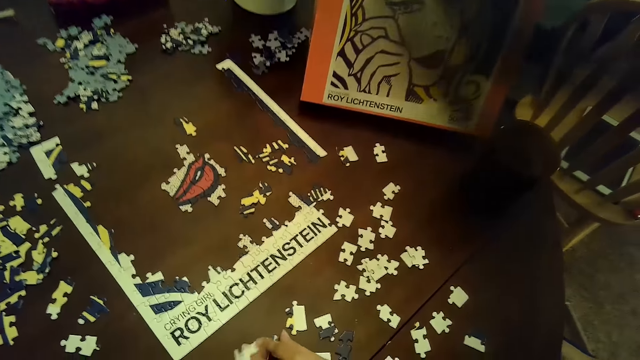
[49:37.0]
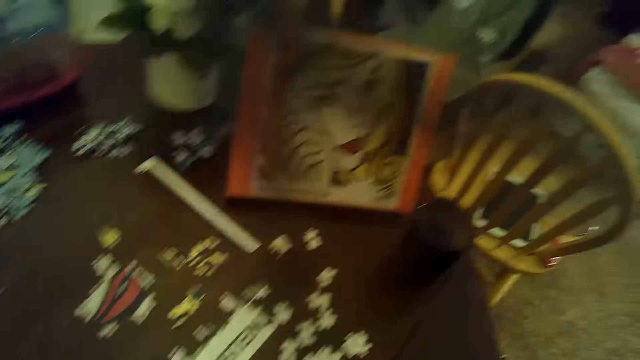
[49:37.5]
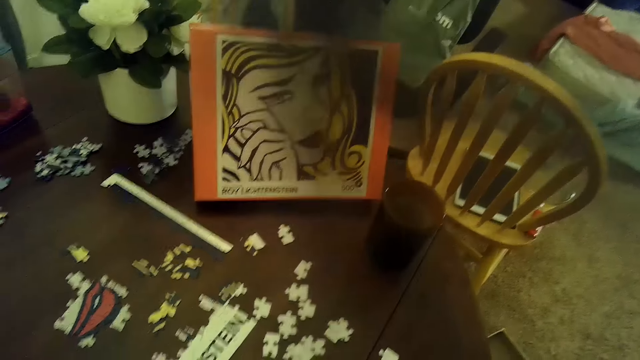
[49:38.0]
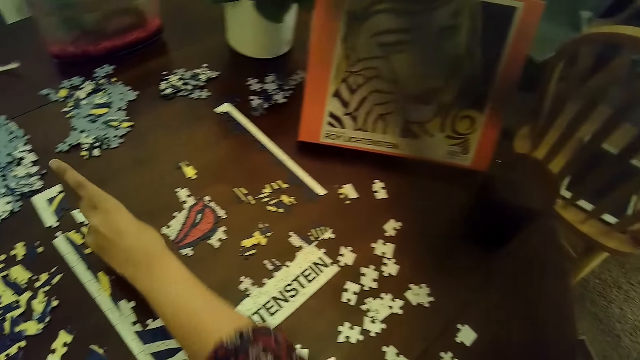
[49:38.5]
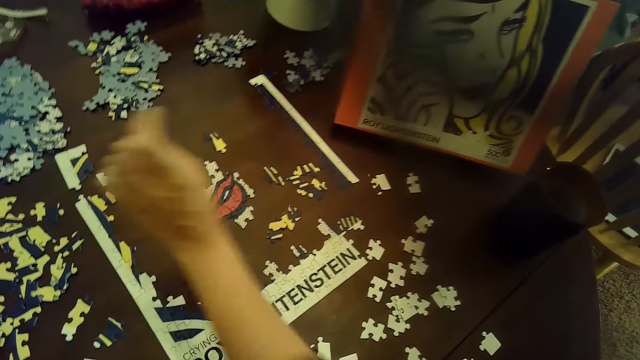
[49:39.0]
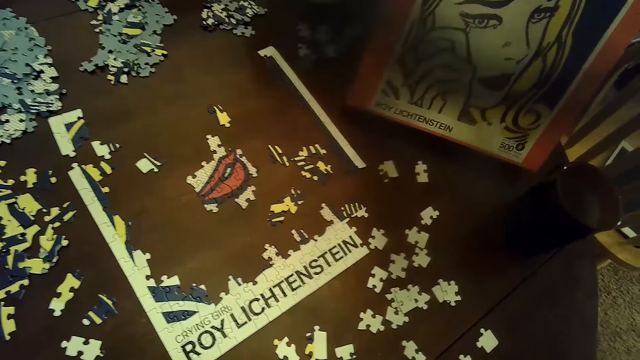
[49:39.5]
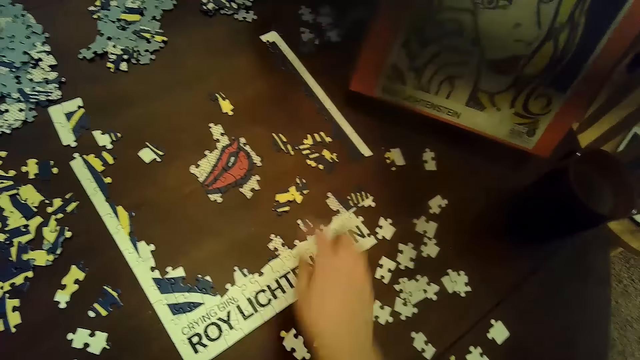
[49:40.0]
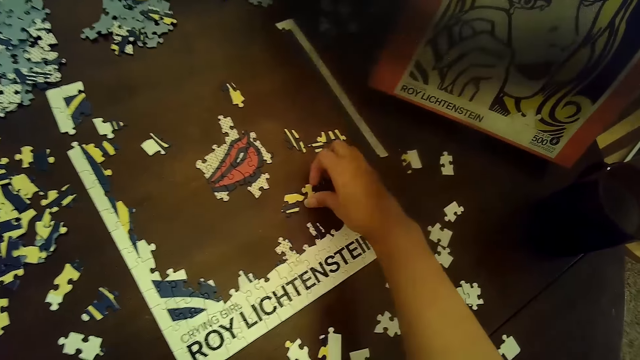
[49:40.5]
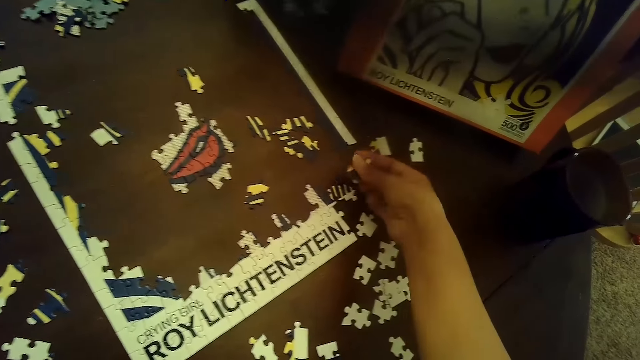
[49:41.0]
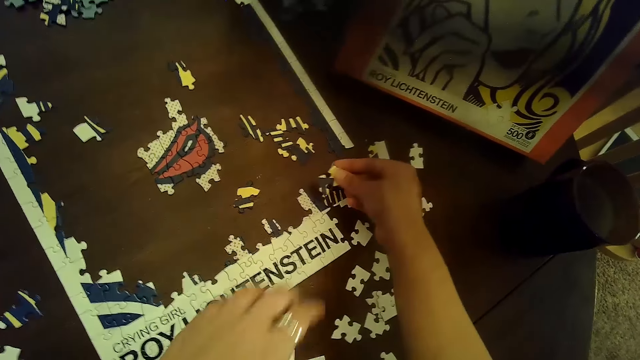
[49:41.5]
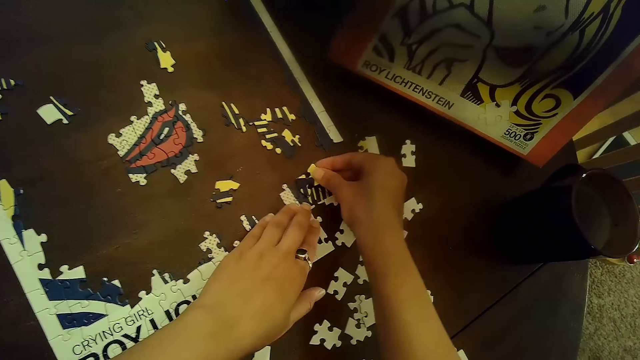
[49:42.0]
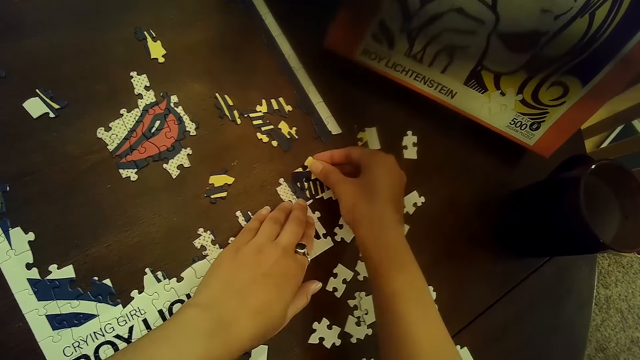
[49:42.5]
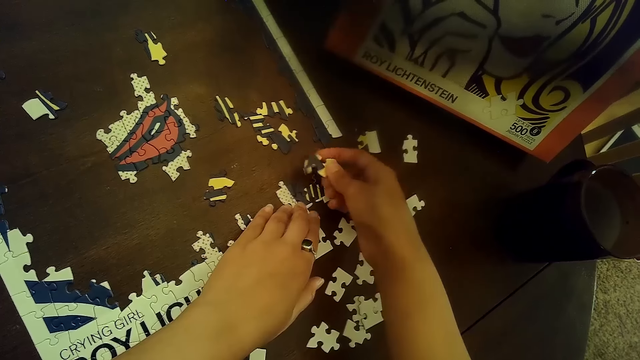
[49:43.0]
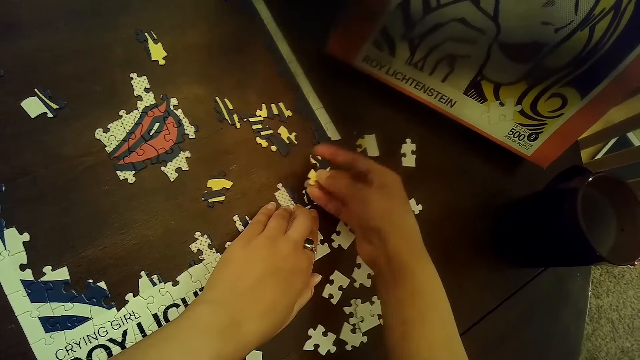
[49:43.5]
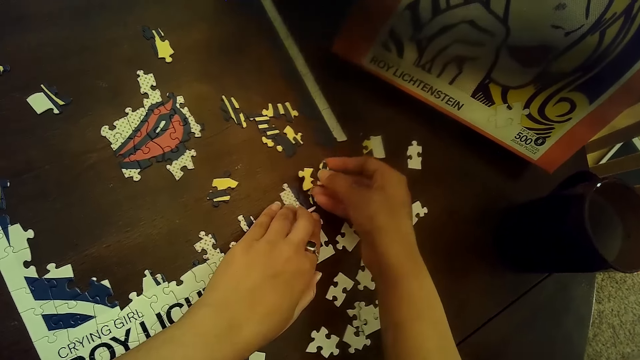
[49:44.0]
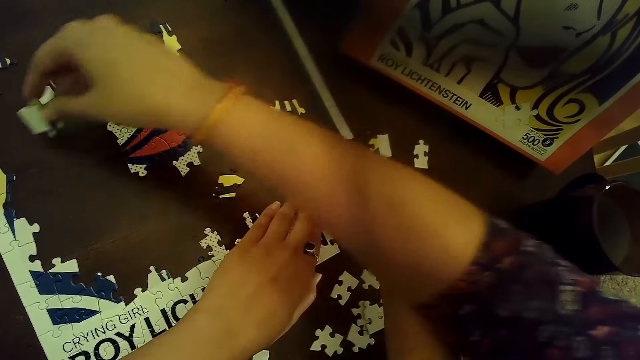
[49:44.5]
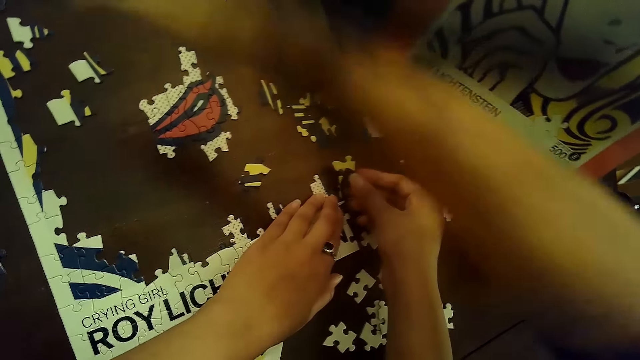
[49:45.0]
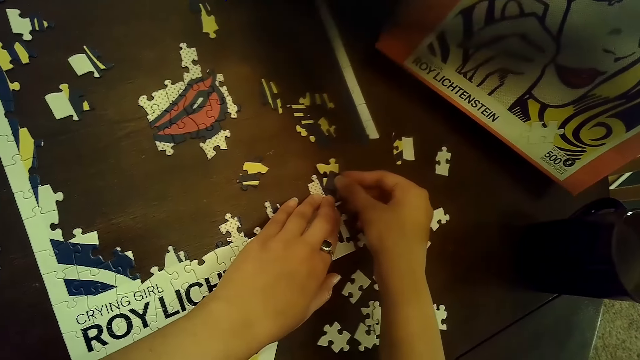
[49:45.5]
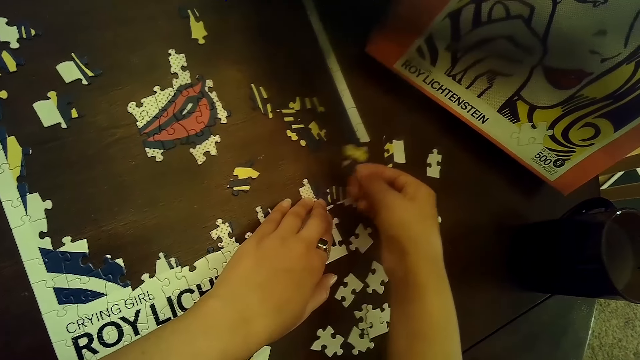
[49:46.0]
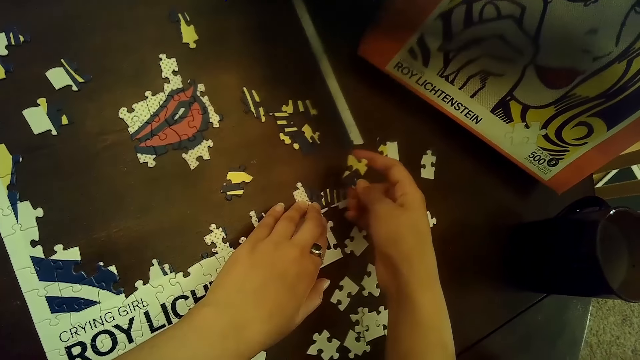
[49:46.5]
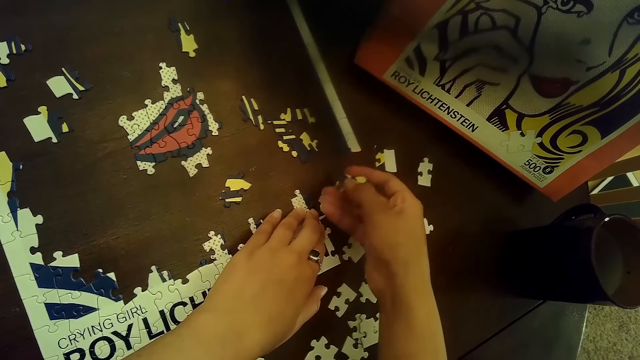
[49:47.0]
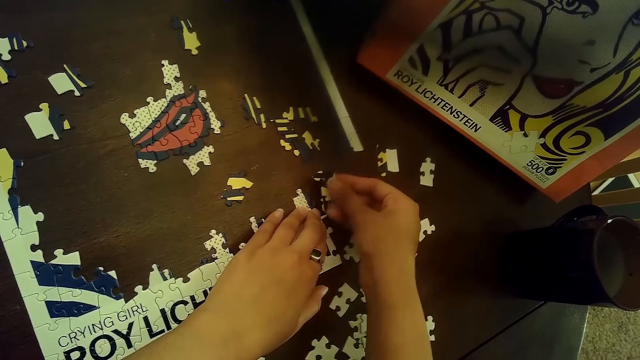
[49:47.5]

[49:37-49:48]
The woman places a puzzle piece on the table with her left hand. She touches a card on the puzzle. The camera wearer picks up a puzzle piece from the table with her right hand. She places the puzzle piece on the puzzle with both hands. She rotates the puzzle piece with her right hand. She places the puzzle piece on the table with her right hand. The woman puts a card on the puzzle. The camera wearer places the puzzle piece on the table with her right hand again. She rotates the puzzle piece with her right hand.

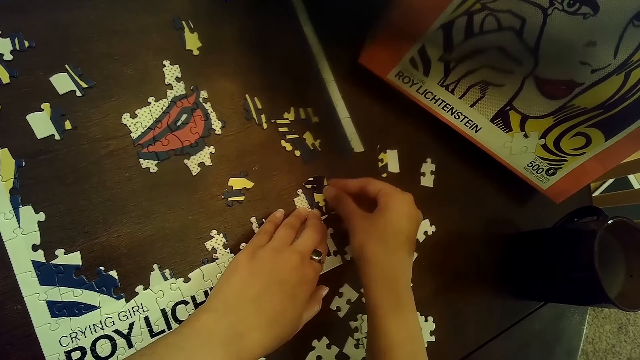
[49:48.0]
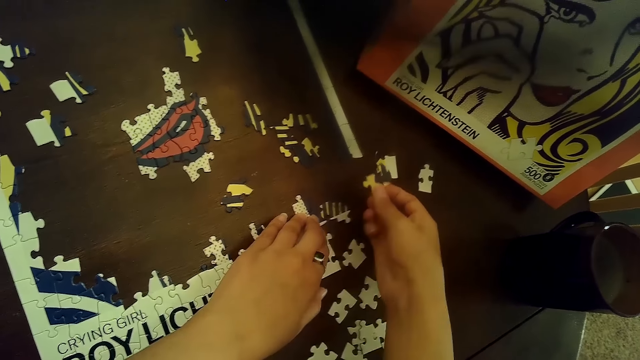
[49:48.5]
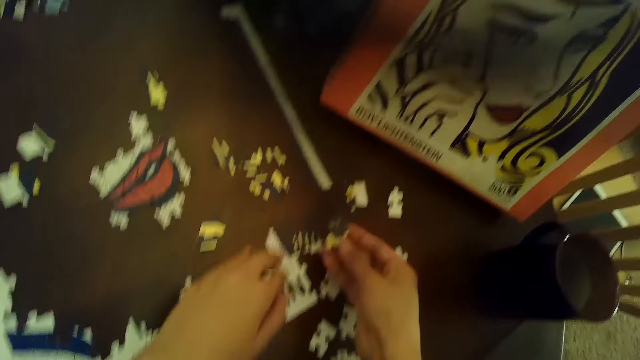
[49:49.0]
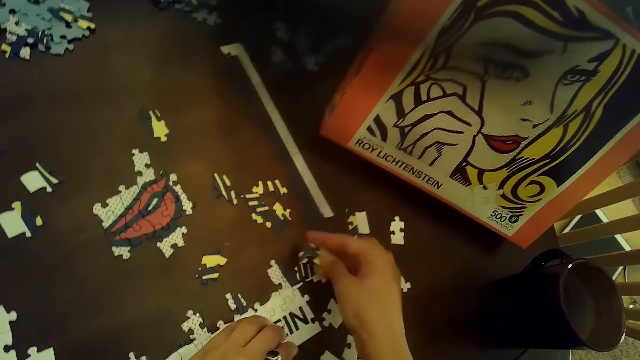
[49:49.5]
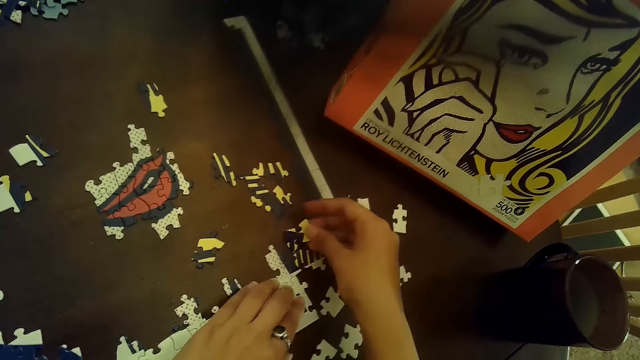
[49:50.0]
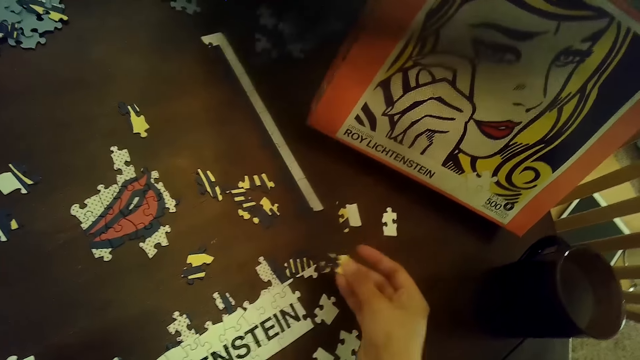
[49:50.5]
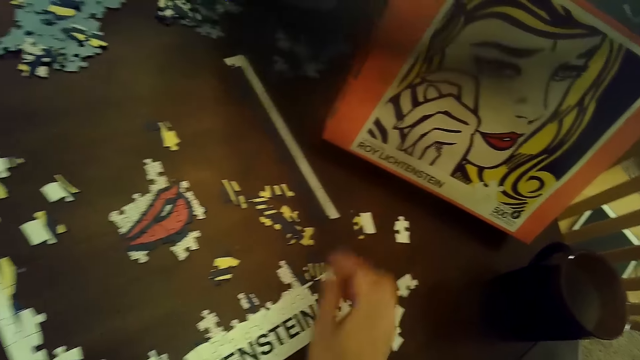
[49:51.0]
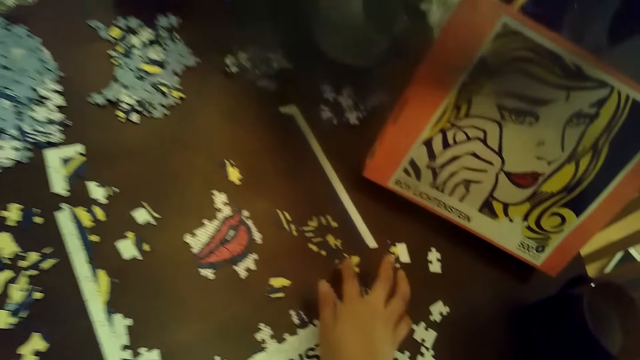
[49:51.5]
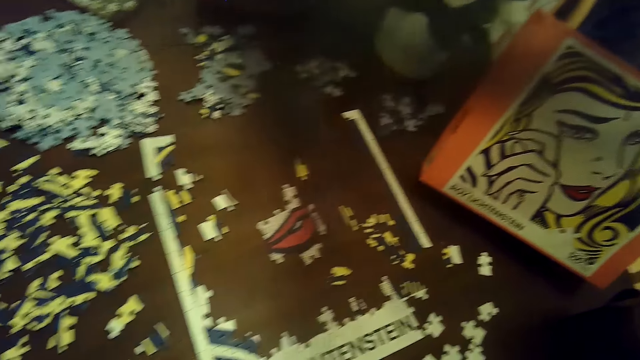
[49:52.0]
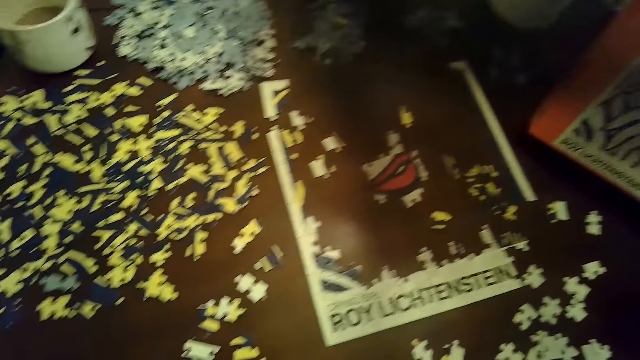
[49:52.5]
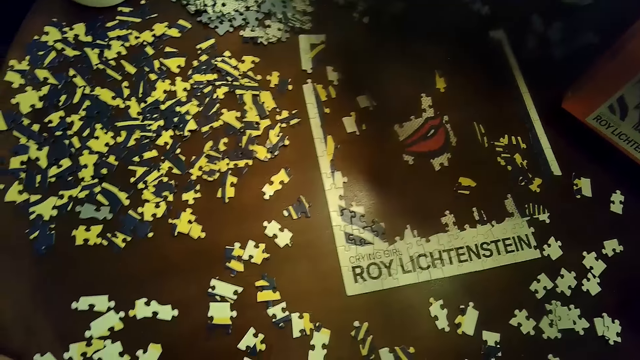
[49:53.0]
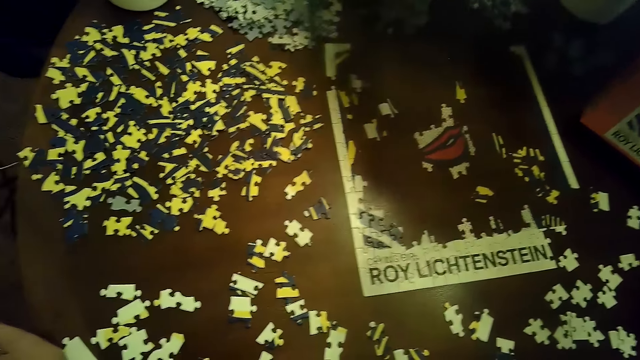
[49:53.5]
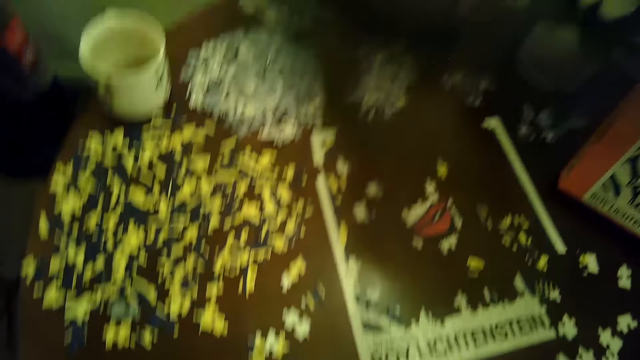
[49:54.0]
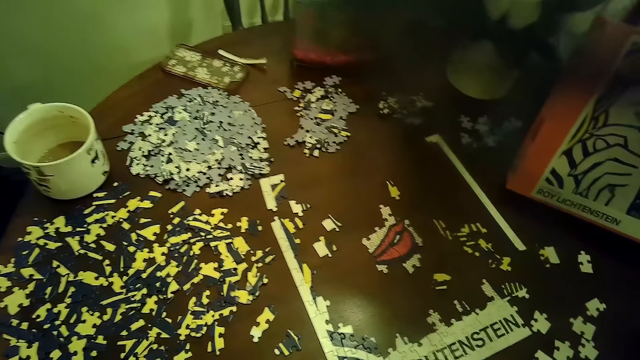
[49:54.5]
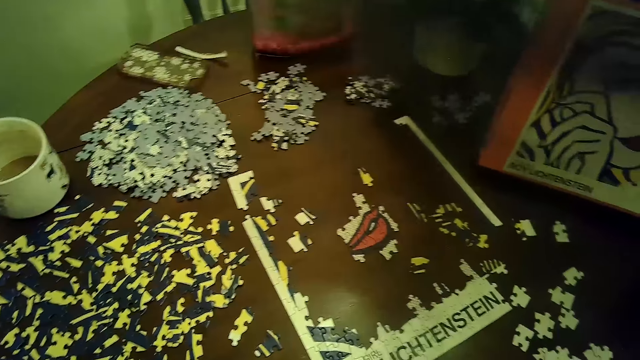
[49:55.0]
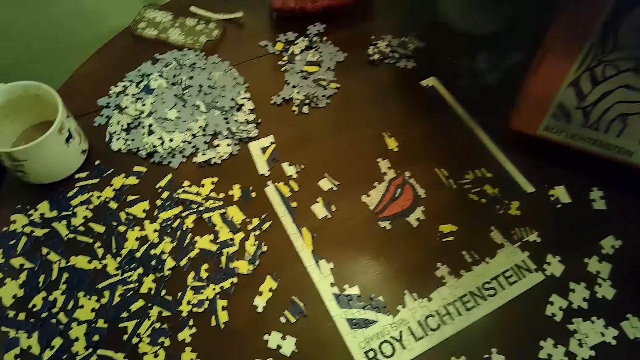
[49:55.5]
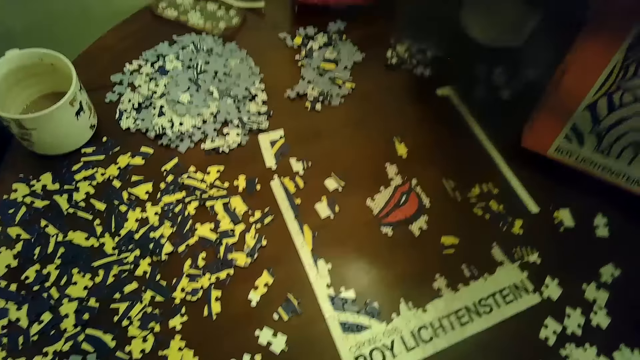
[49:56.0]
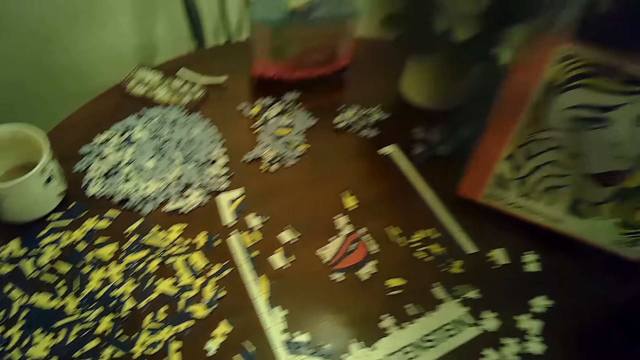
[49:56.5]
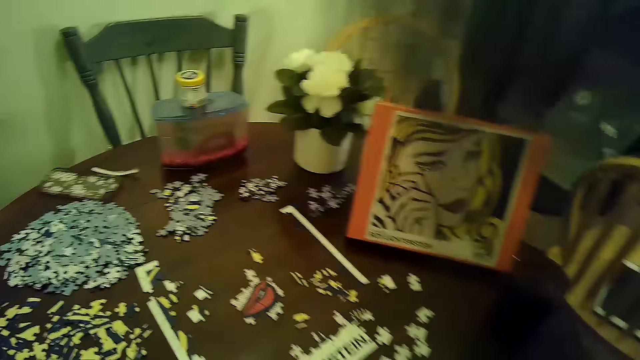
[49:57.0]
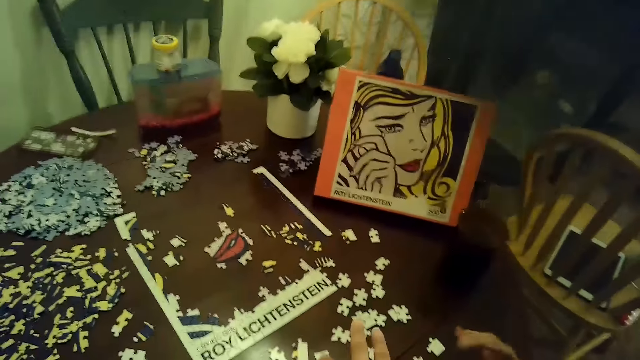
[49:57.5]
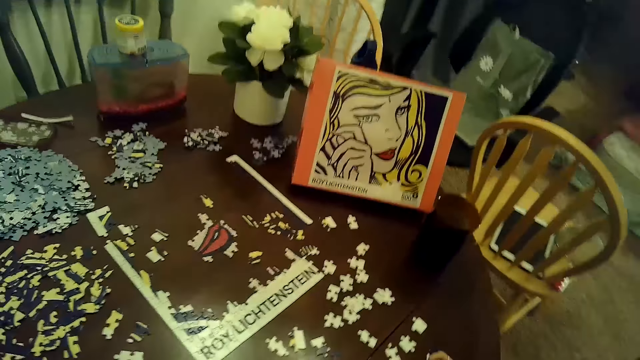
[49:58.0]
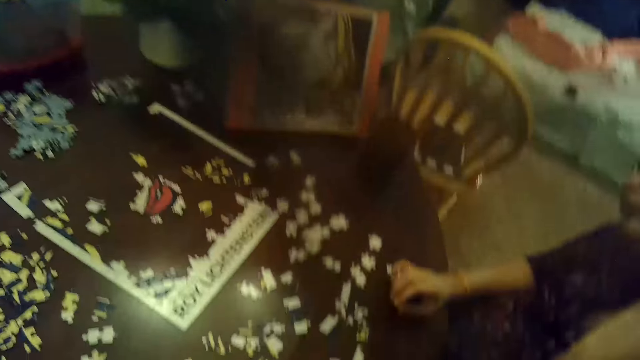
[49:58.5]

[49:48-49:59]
The camera wearer places the puzzle piece on the table with her right hand. She rotates the puzzle piece with her right hand. She places the puzzle piece on the table with her right hand. She removes the puzzle piece from the table with her right hand. She places the puzzle piece on the table with her right hand. She moves a puzzle piece with her right hand.
